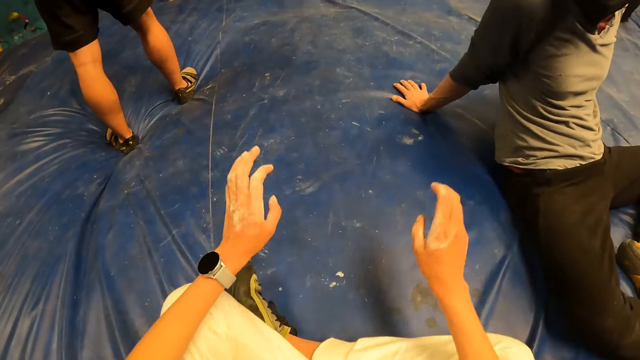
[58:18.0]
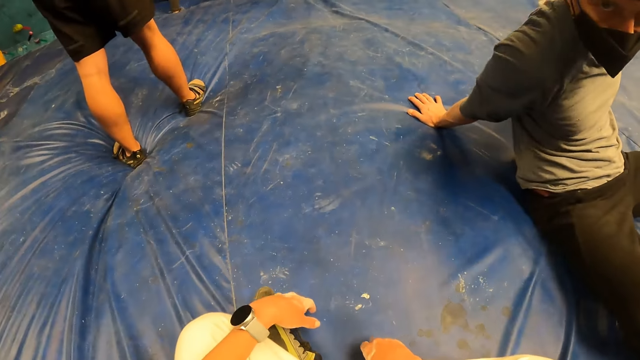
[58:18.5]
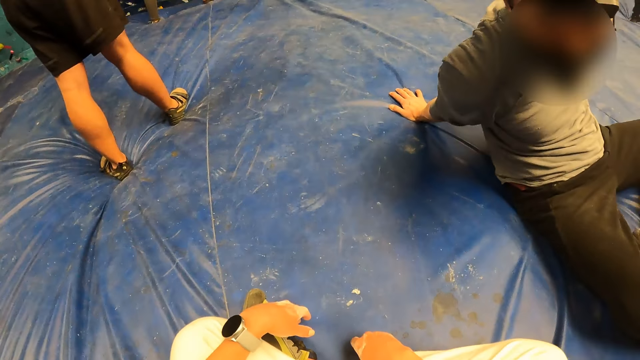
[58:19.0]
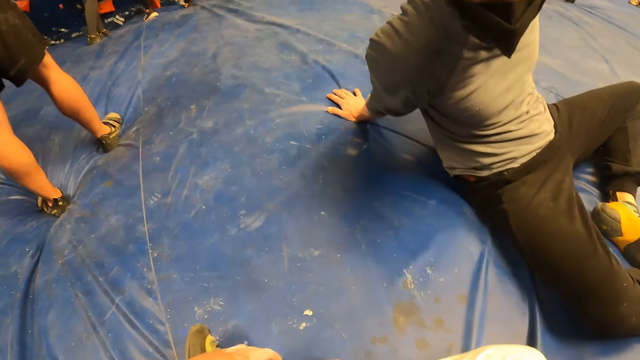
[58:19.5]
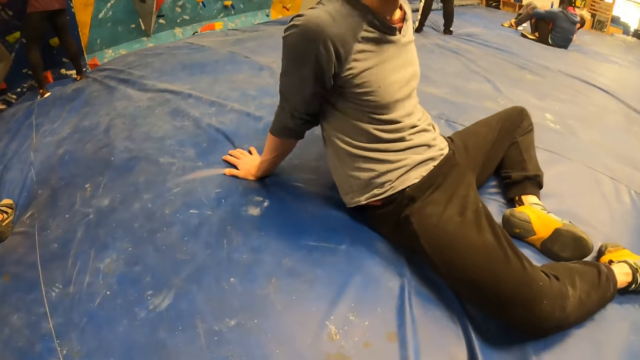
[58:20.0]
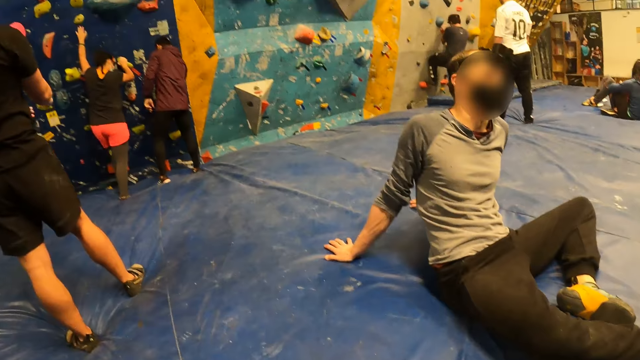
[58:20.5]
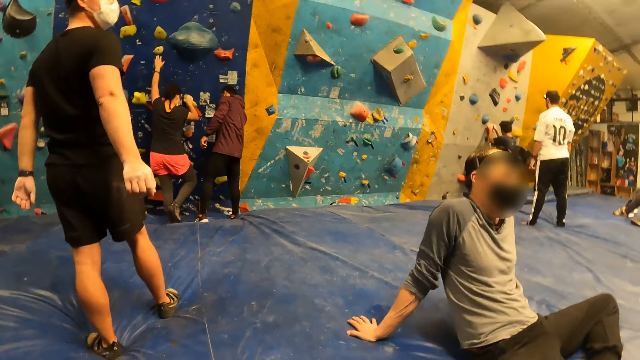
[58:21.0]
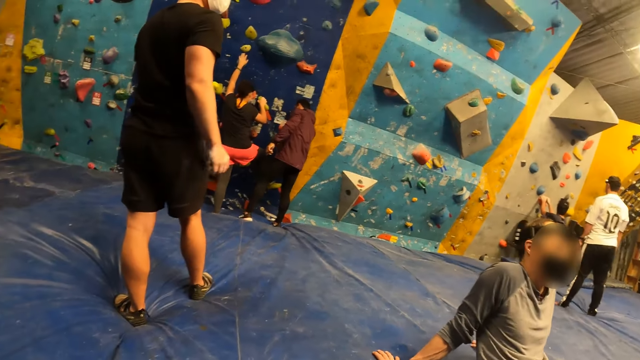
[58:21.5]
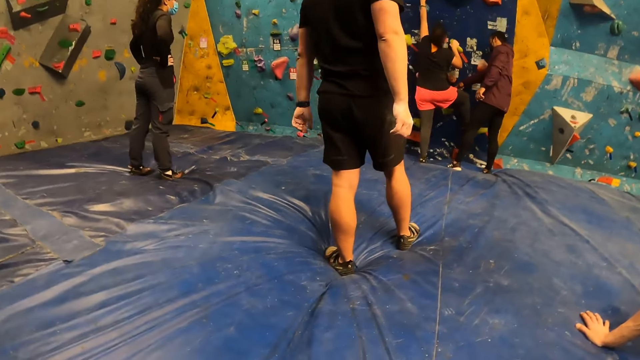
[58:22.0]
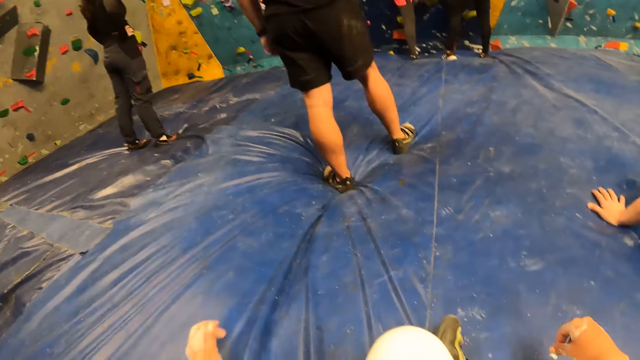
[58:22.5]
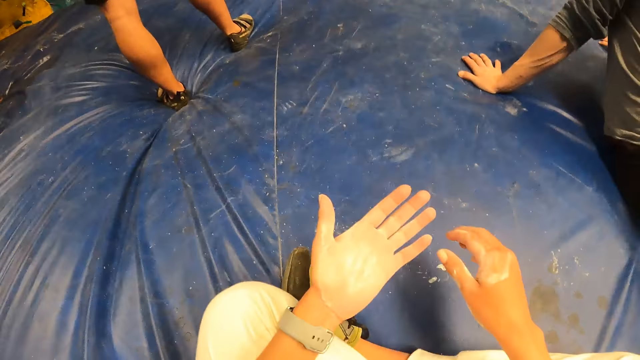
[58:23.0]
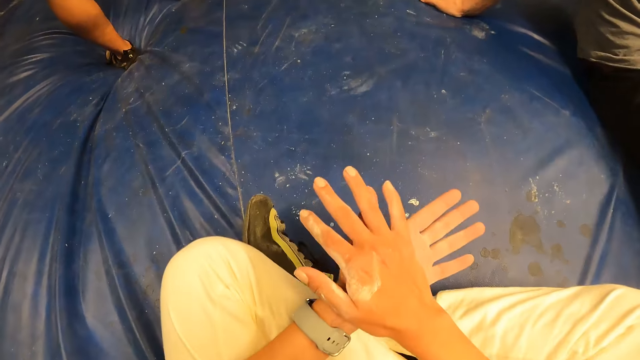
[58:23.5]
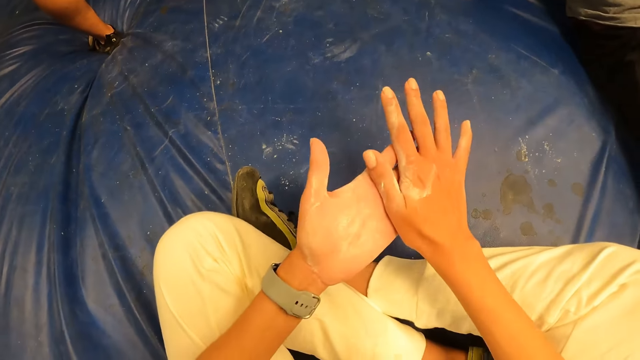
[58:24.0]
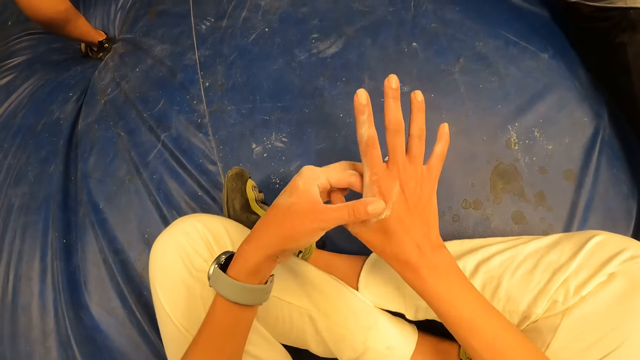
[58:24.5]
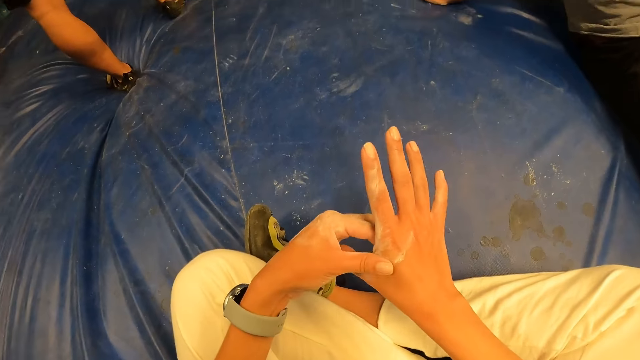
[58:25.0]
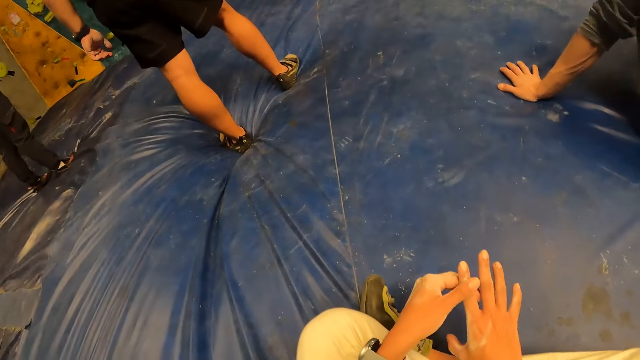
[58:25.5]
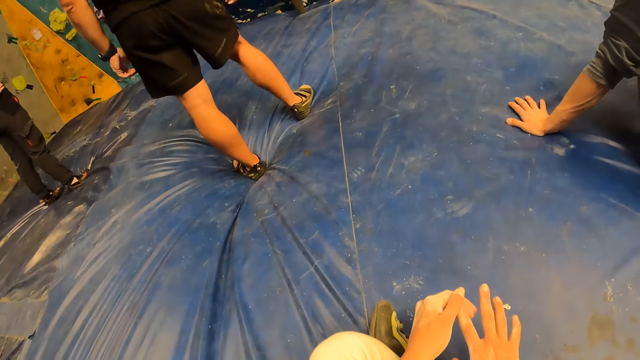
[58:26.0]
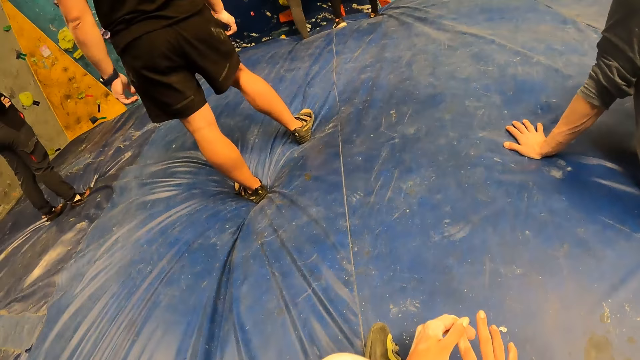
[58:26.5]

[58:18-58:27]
A man interacts with the camera wearer. The camera wearer moves hands on knees. A person moves hands. A woman climbs the wall. Another person moves hand. The camera wearer stares at the palms of his hands. They rub her palms together. They rub her right finger with her left hand.

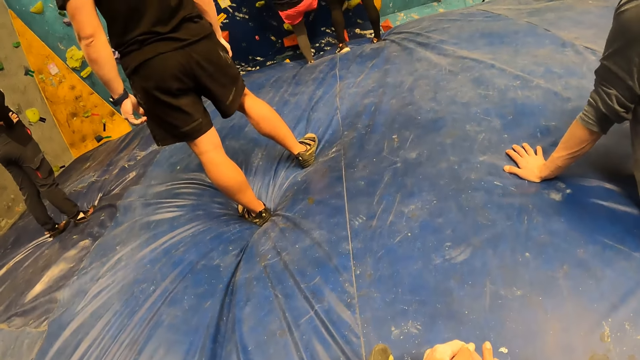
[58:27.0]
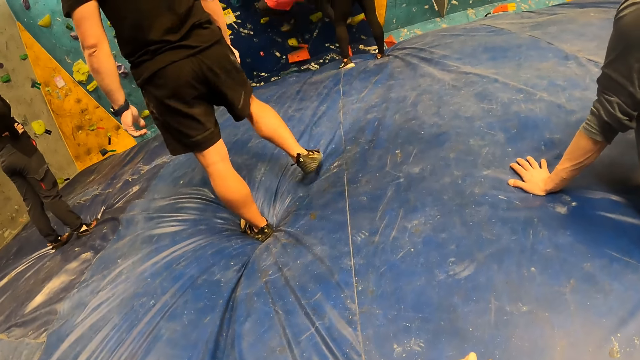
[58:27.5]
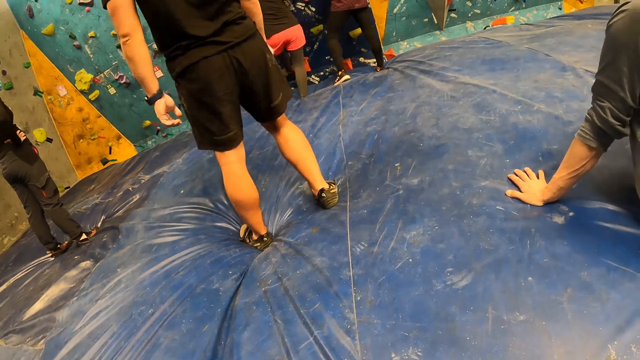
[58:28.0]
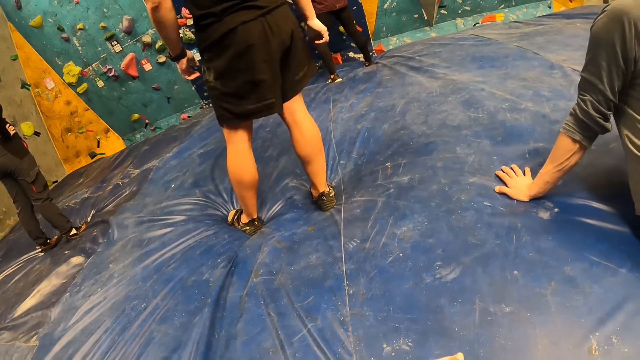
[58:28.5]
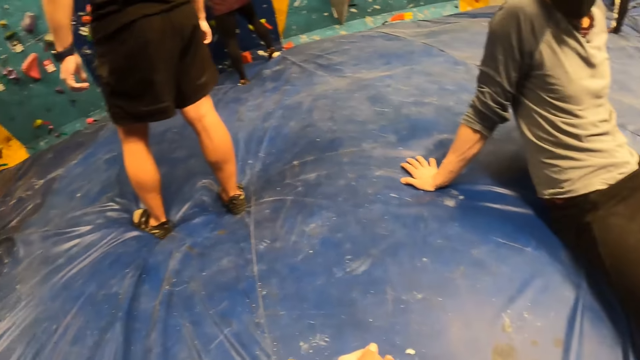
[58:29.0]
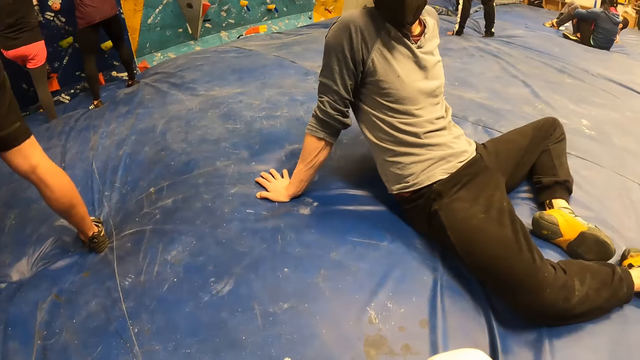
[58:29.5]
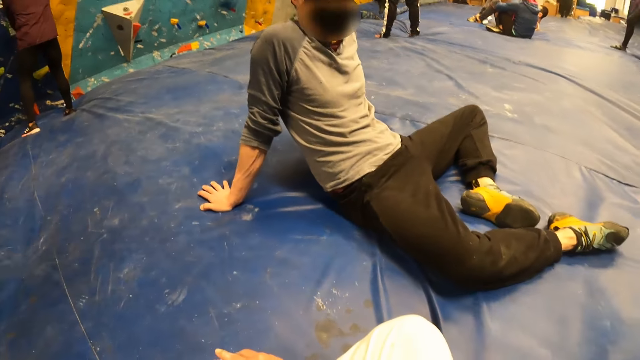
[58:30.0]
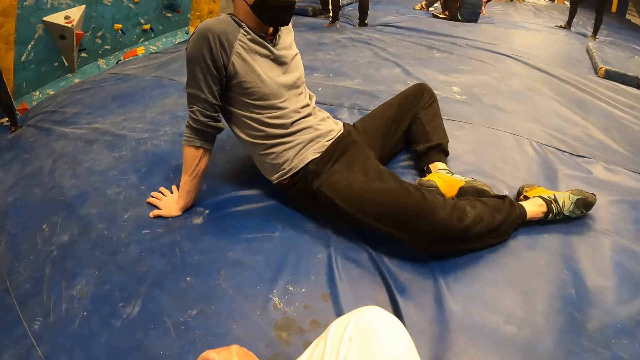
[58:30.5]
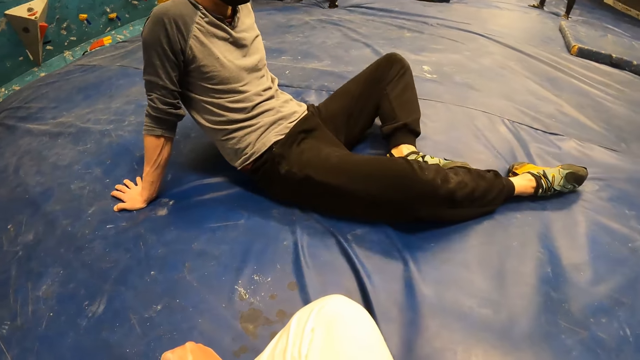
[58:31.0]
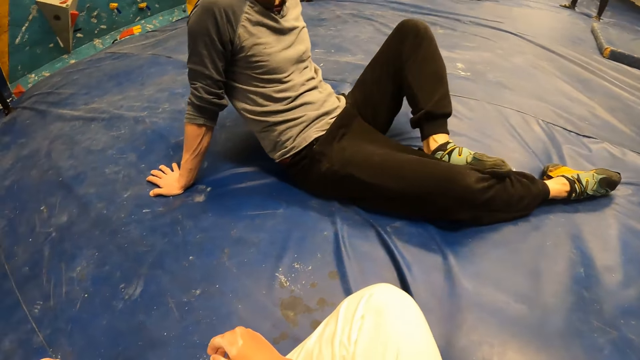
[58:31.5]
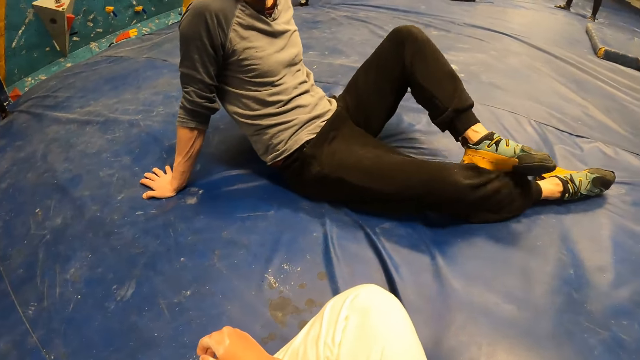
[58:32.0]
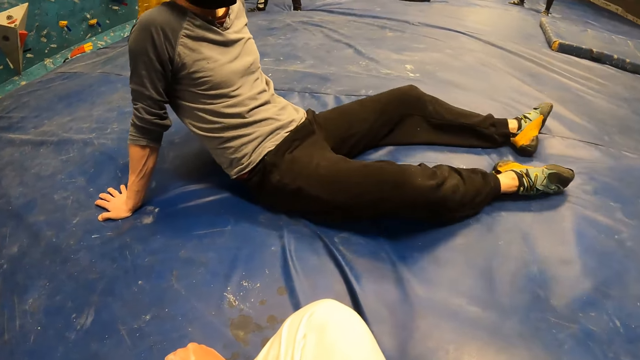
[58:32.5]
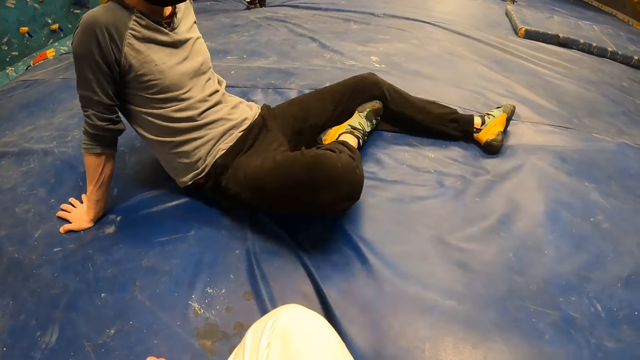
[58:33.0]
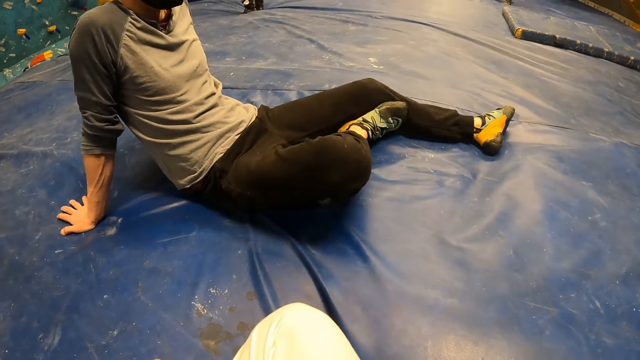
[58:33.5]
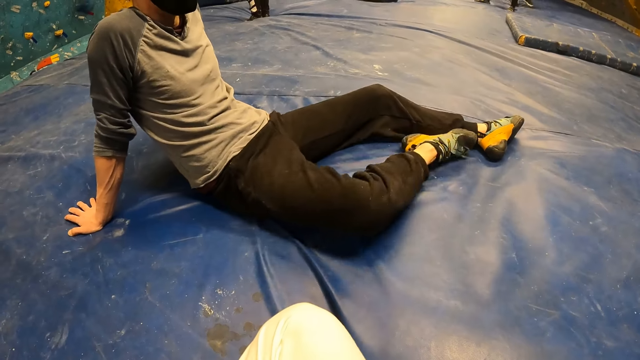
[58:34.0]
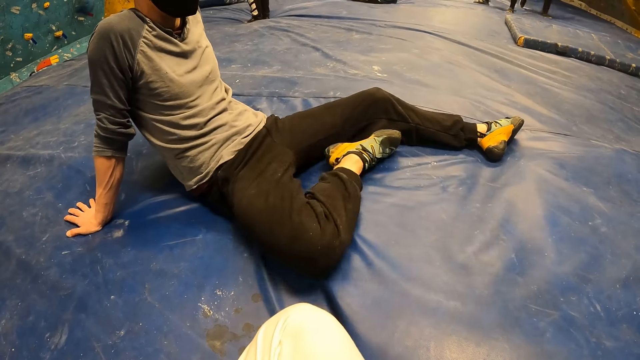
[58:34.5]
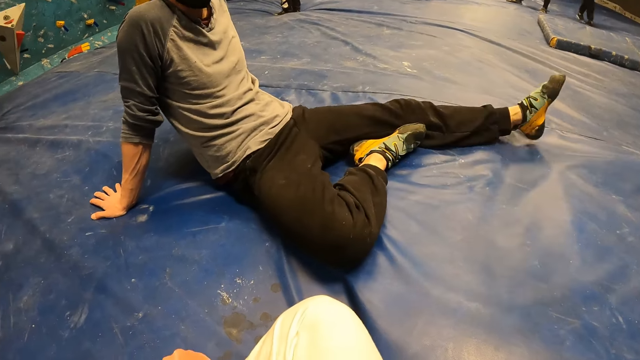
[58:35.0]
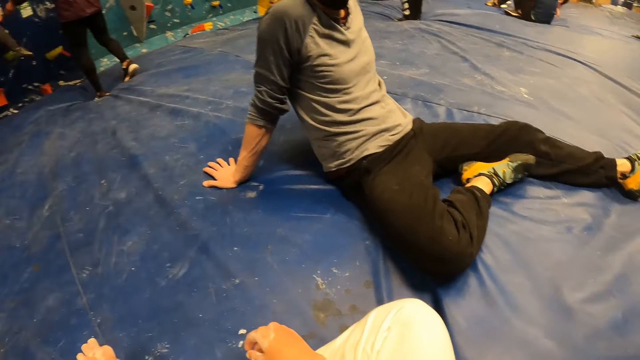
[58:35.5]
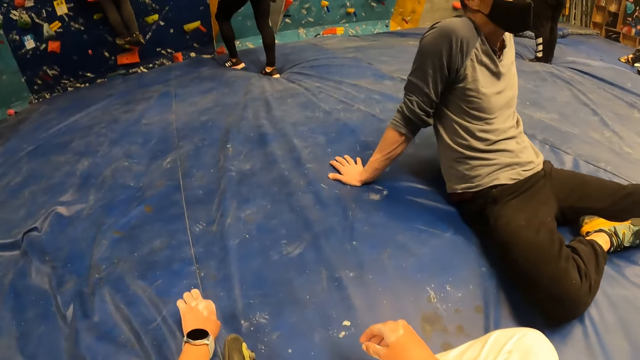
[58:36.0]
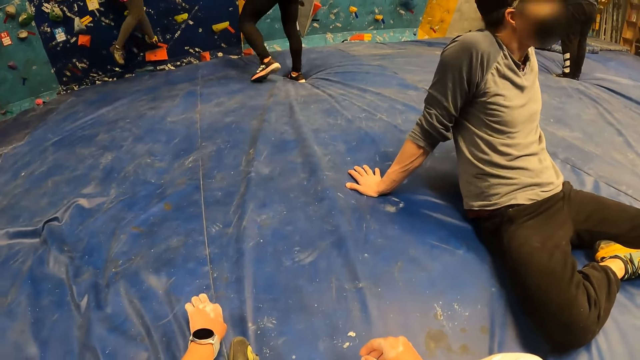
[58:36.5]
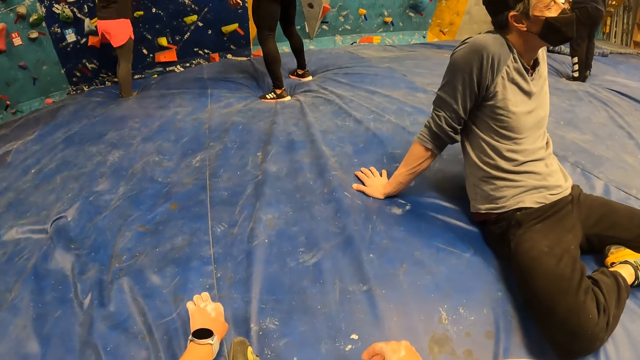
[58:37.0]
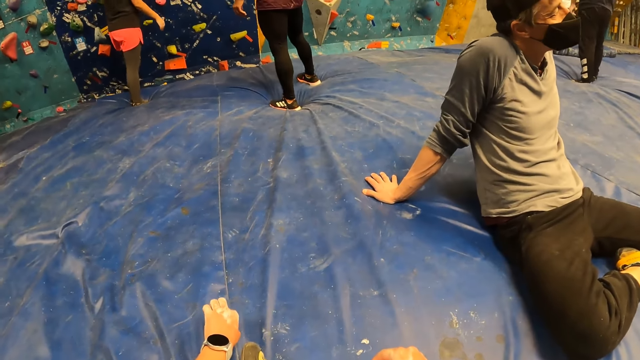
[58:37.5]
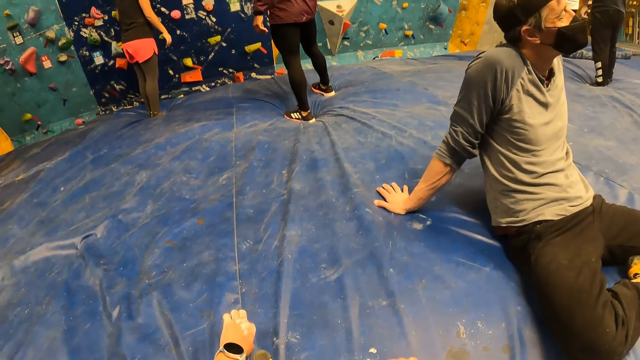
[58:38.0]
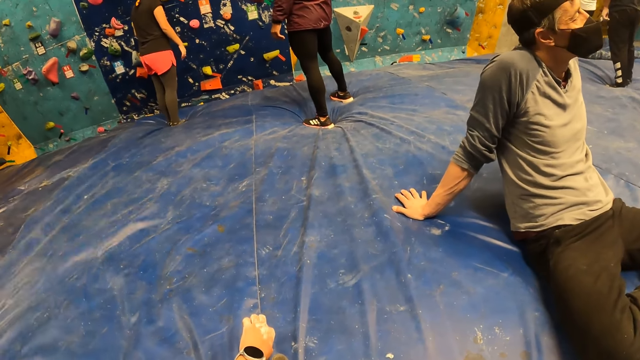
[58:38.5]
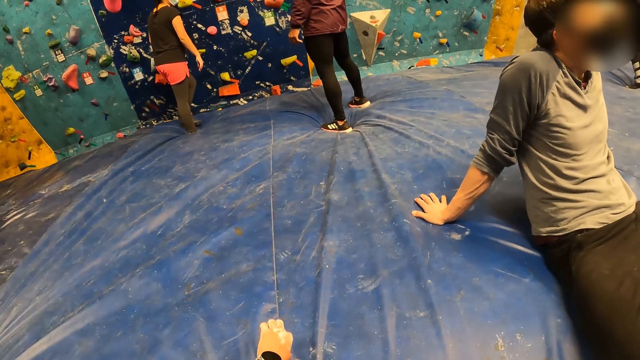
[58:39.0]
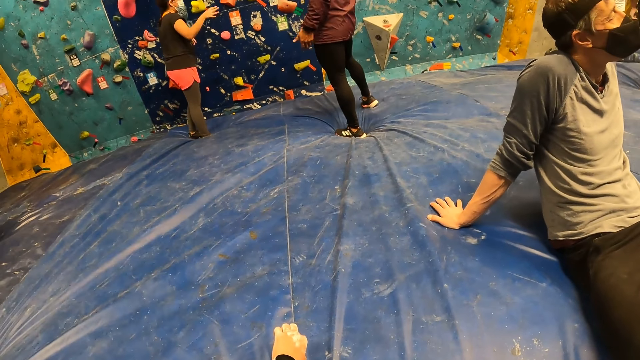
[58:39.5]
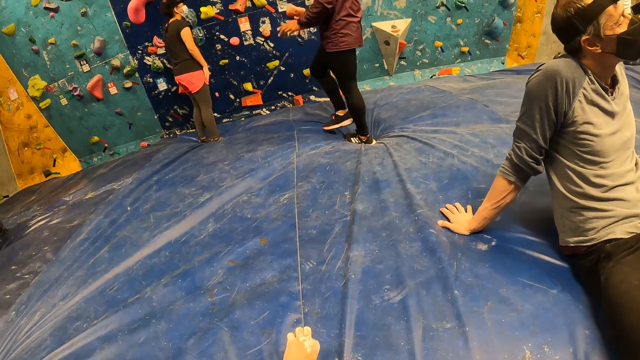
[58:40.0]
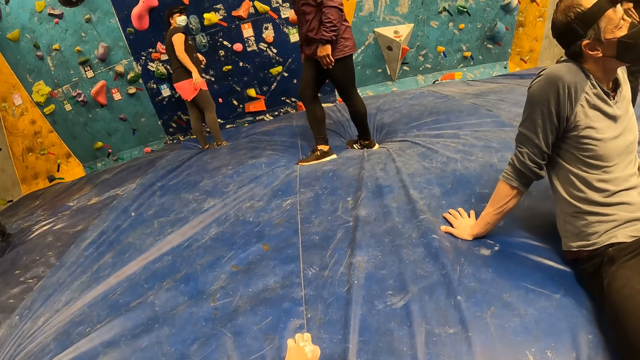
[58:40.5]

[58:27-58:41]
A woman gets down from the wall. The woman climbs the wall. The camera wearer looks around. A man rubs his right leg with his left shoe and stretches legs. The man rubs his left leg with his right shoe and moves legs. The camera wearer looks around. The woman gets down from the wall. The camera wearer stares around. The woman gestures with her right hand. The woman and another person interact.
